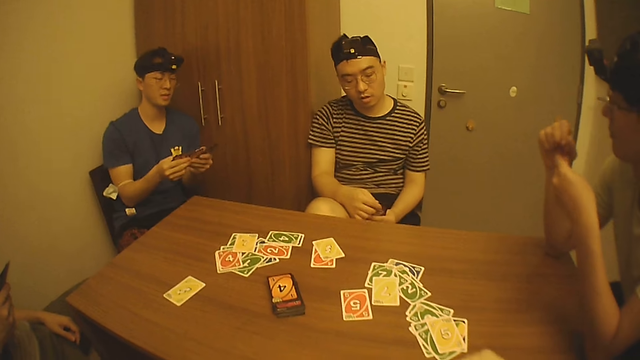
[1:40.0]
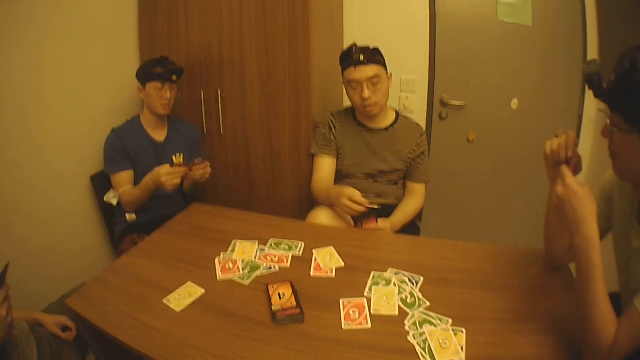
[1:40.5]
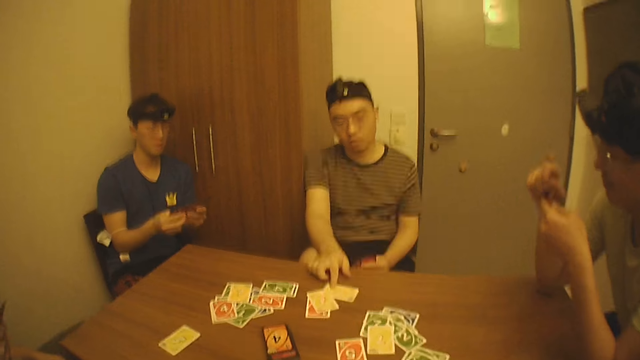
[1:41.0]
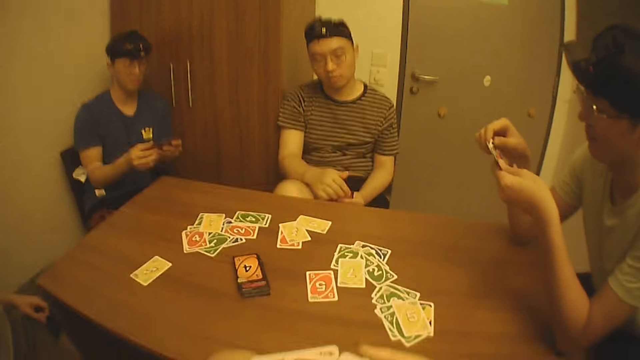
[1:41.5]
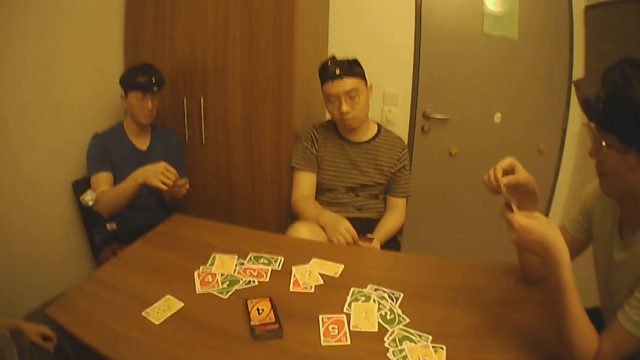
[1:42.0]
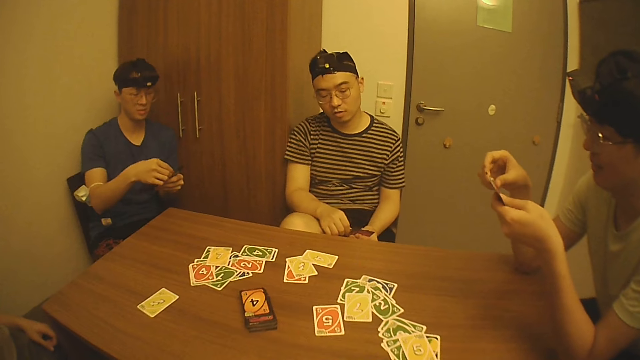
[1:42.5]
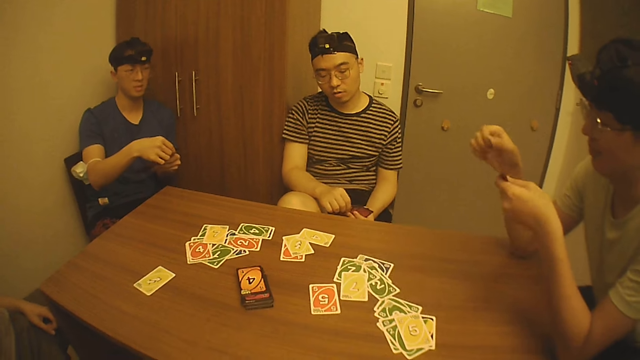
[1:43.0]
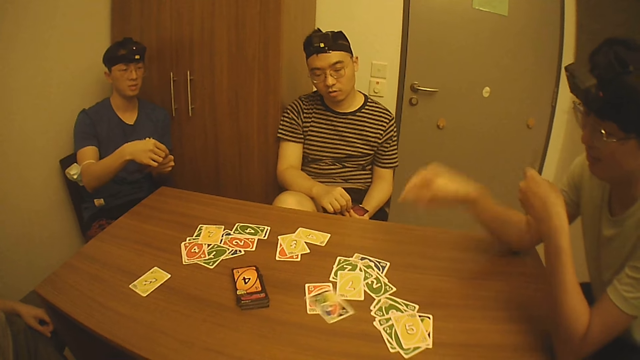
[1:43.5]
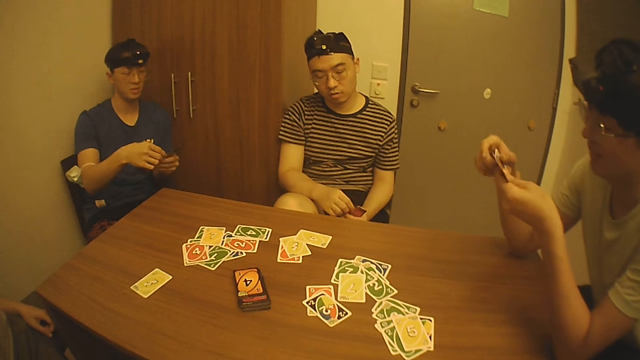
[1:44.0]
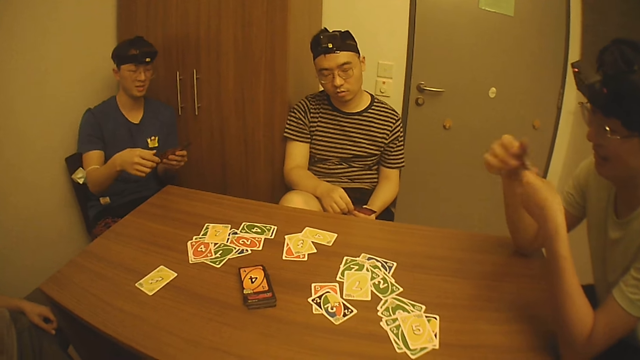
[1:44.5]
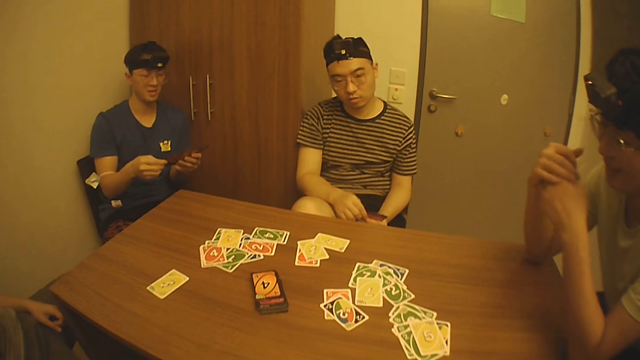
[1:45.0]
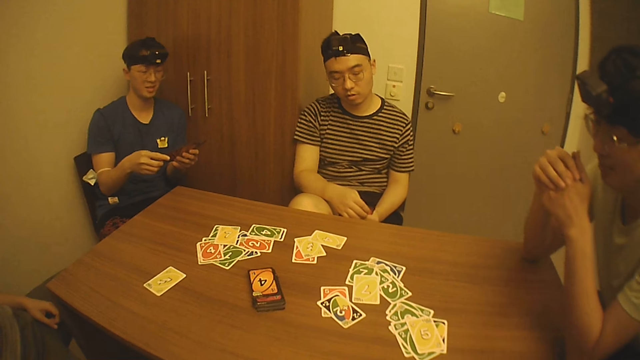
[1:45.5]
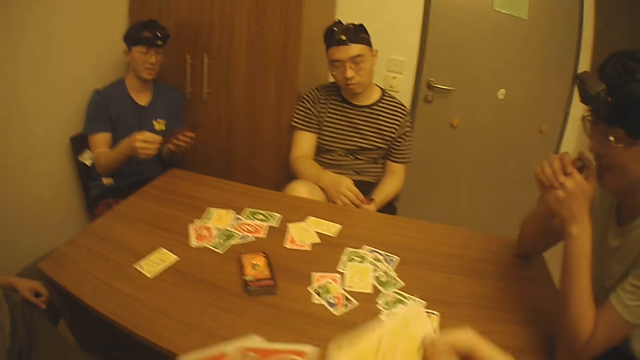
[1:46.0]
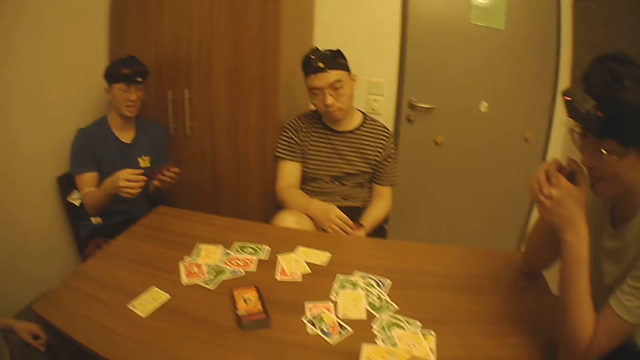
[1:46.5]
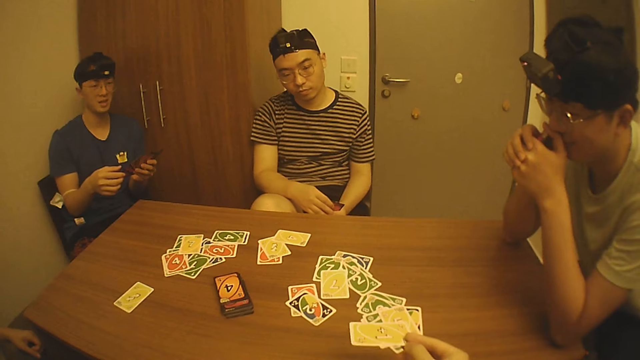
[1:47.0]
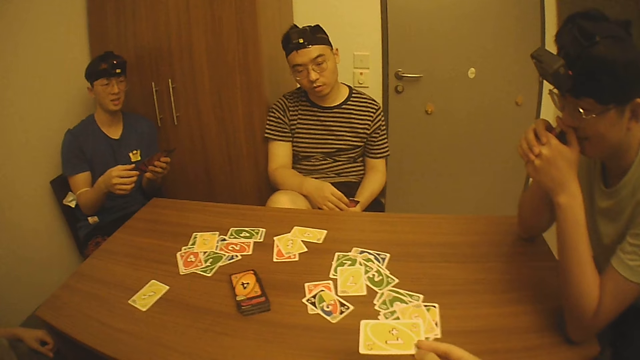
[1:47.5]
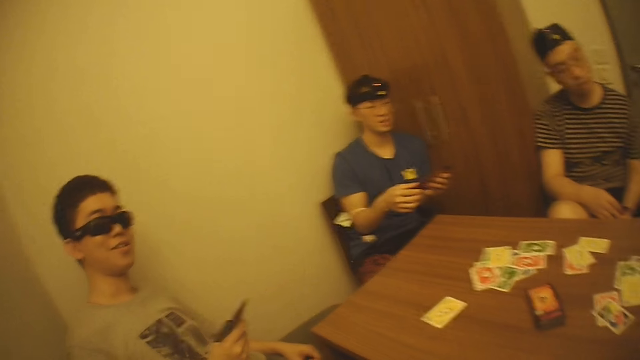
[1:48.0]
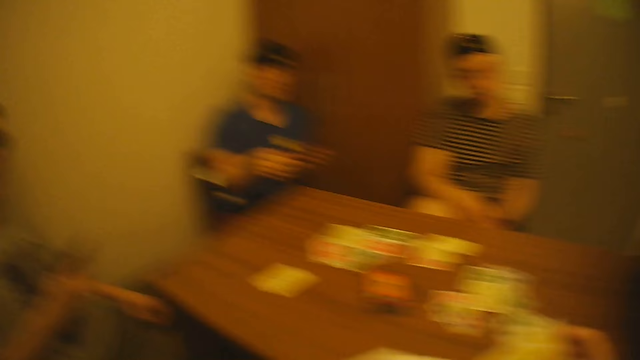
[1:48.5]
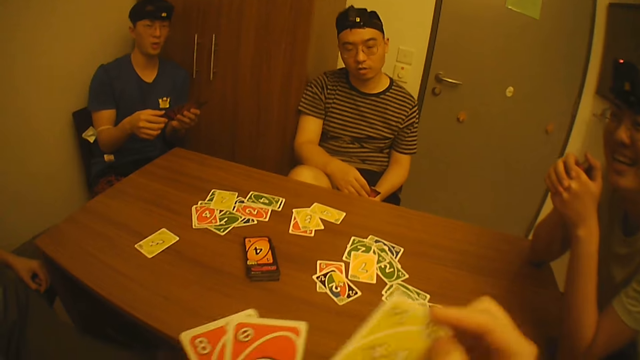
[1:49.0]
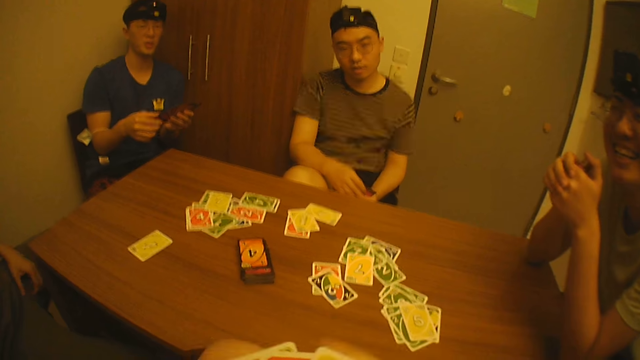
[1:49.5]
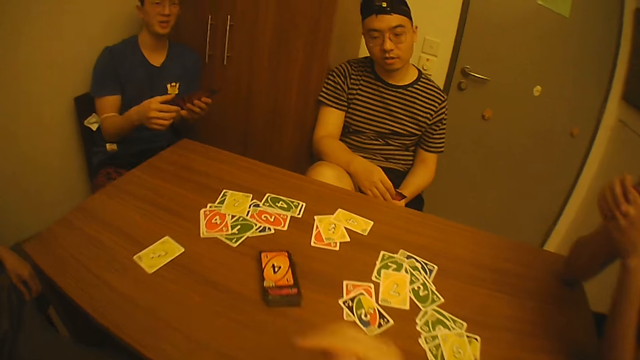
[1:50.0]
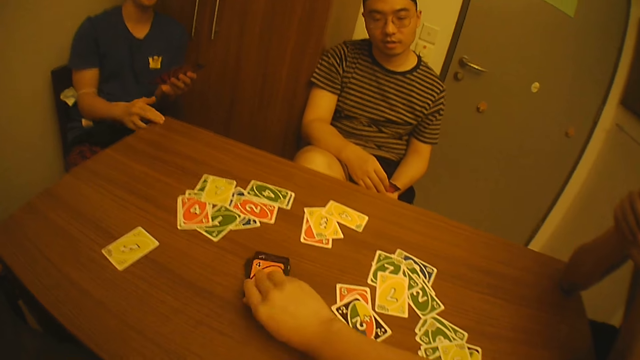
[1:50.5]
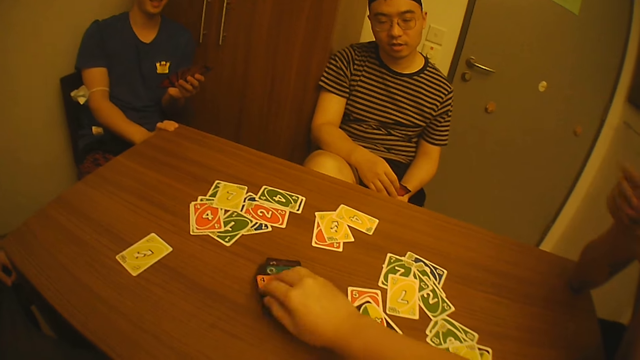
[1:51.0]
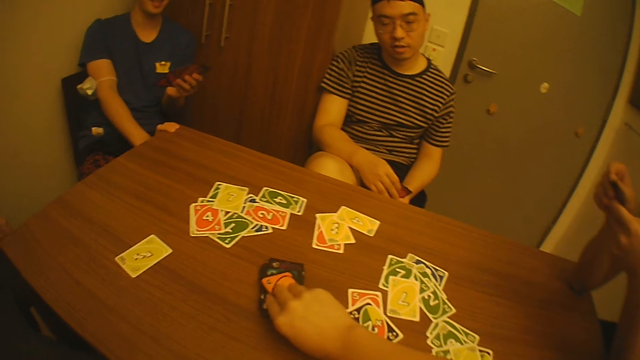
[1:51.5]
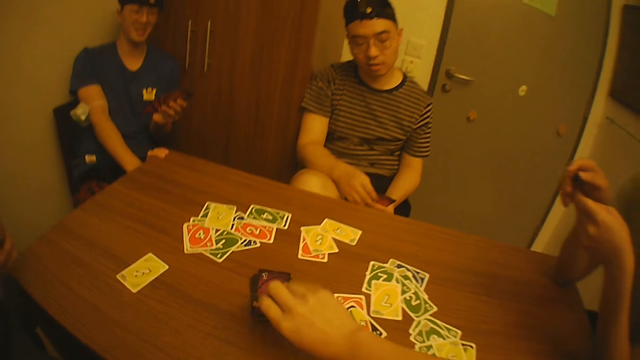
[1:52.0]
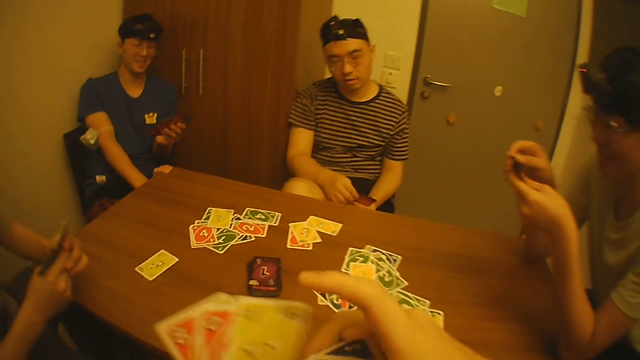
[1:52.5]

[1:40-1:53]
A man arranges the cards in his hands. Another man drops a card on the table with his right hand. A third man shuffles the play cards. The second man arranges the cards in his hands. The third man throws a card on the table with his right hand, interacts with the first man, the second man, a fourth man and the camera wearer, and looks at the play cards. The camera wearer removes a card from the cards in his left hand with his right hand. He interacts with the first man, the second man, the third man and the fourth man. He puts the play card on the table. He looks at the fourth man. He places the card in his right hand amongst the cards in his left hand. He shuffles the play card. He picks up two cards from the pack of cards on the table with his right hand.

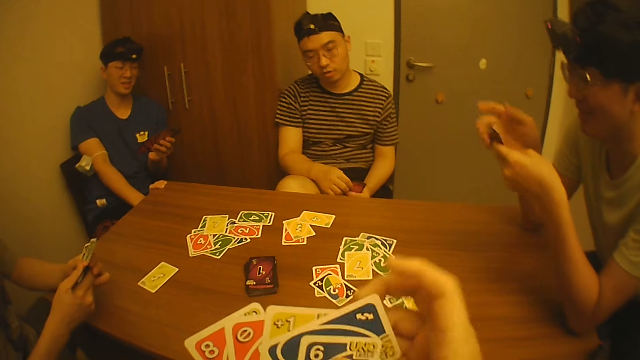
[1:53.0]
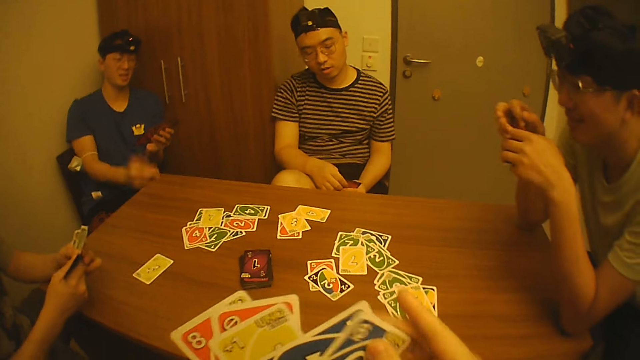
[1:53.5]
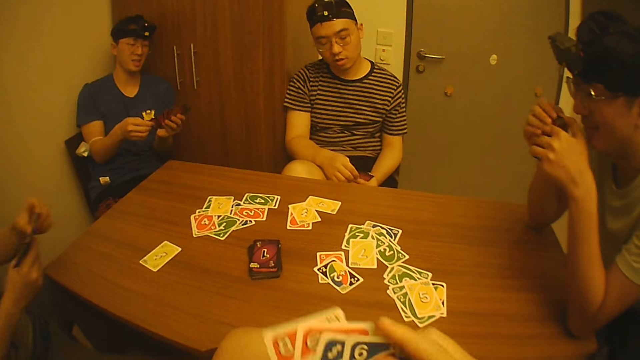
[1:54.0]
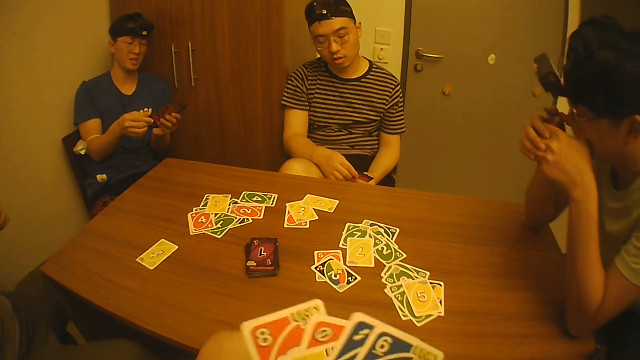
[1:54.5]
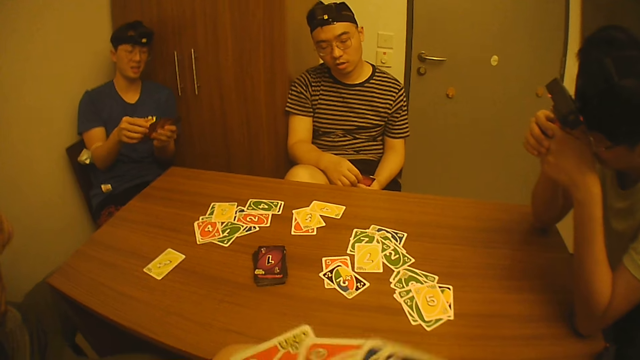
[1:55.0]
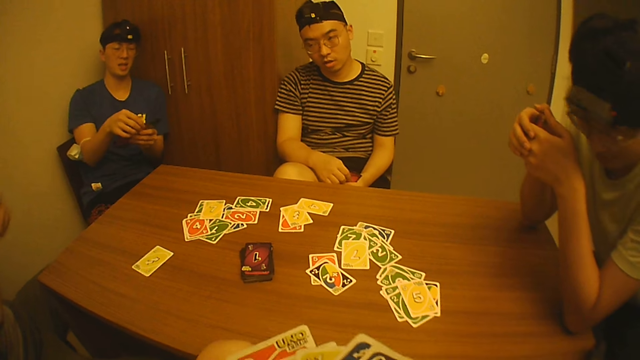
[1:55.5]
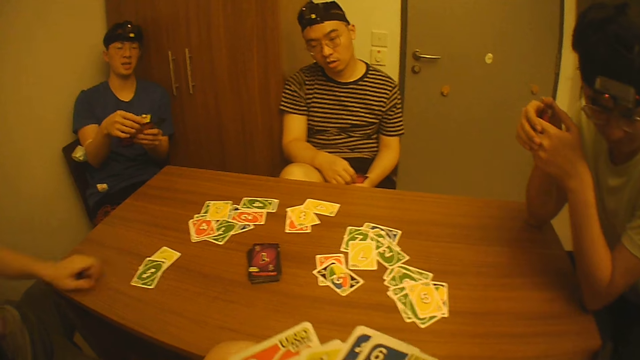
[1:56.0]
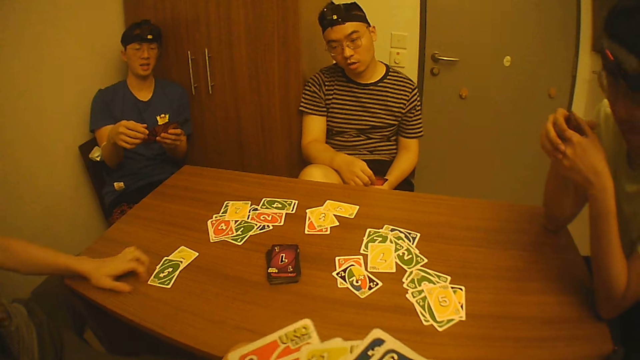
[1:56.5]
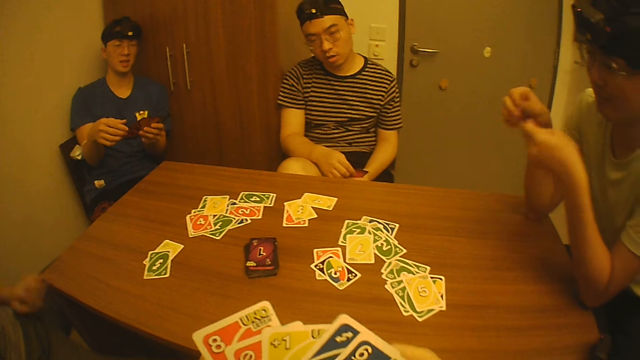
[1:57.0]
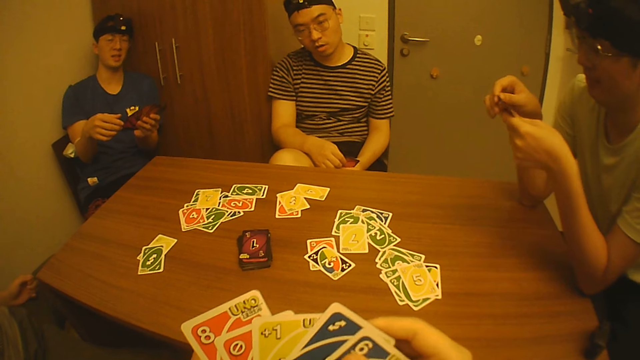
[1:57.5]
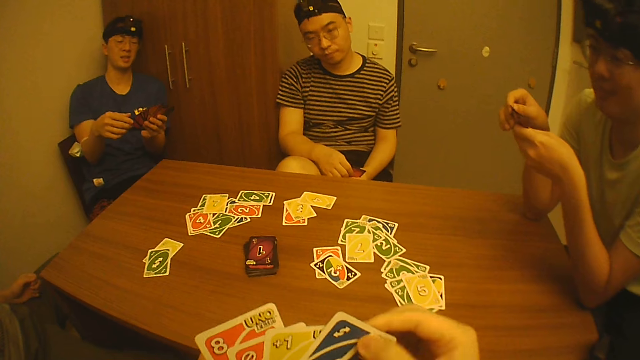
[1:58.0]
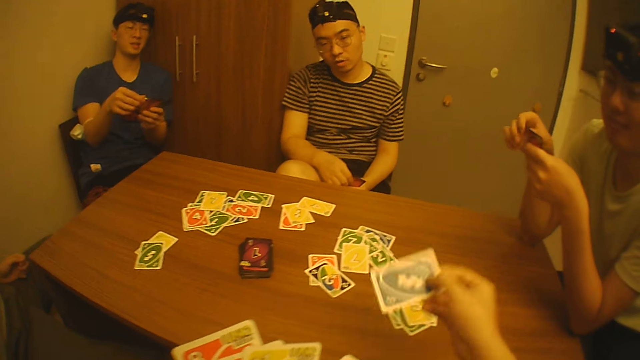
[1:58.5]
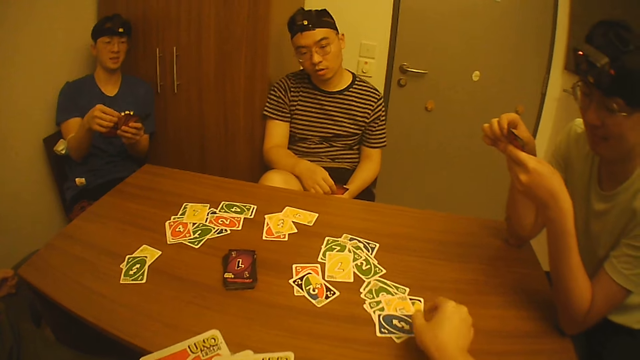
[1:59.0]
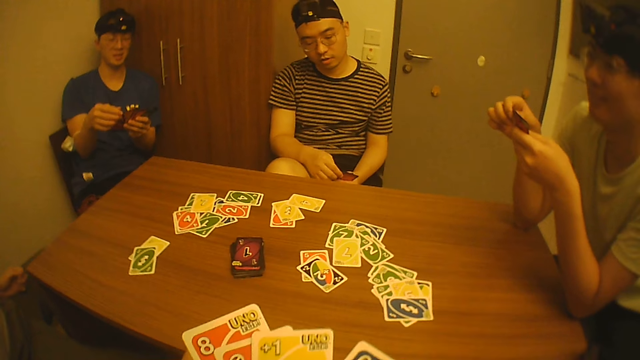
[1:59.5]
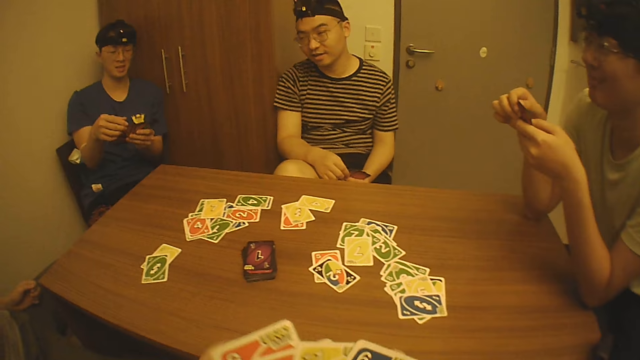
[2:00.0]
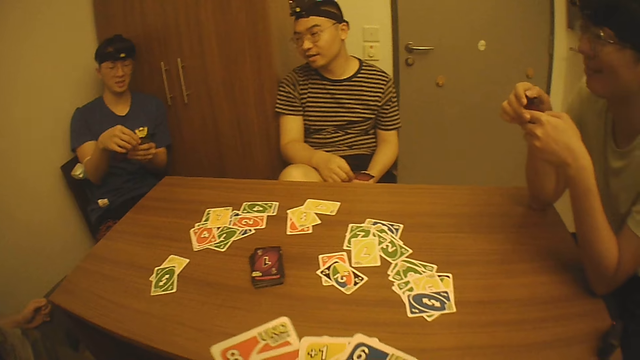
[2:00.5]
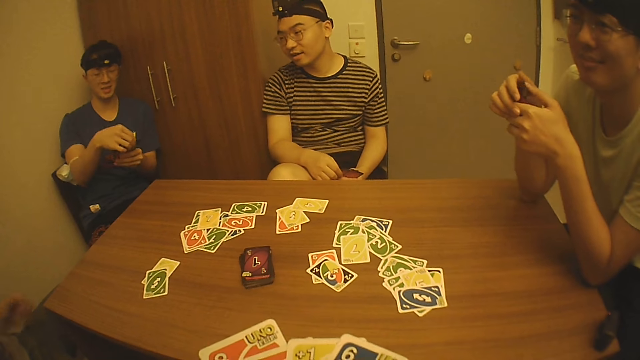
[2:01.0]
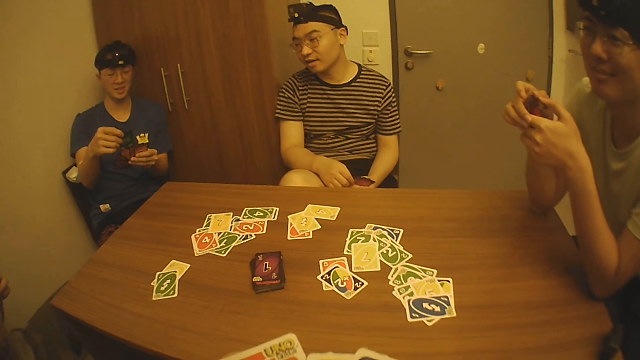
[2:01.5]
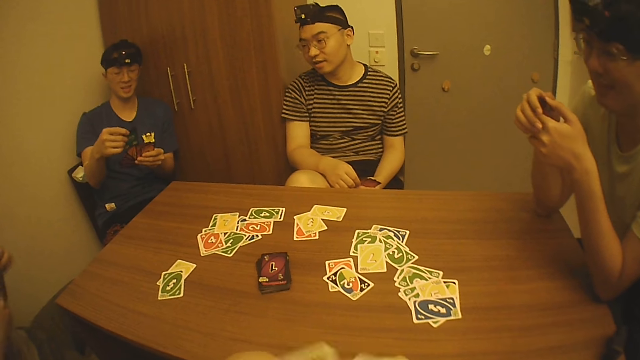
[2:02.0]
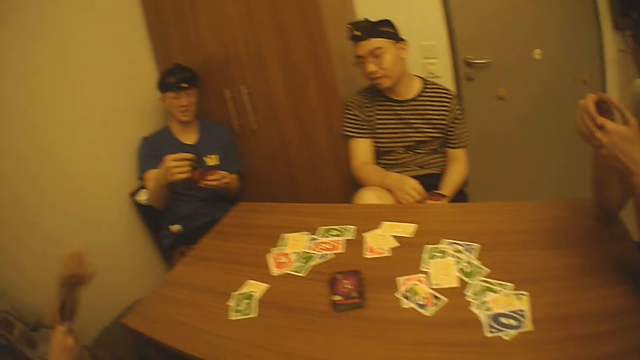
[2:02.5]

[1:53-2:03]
A man looks at the play cards on the table. The camera wearer arranges the cards in his hands. Another man drops a card on the table with his left hand. The camera wearer shuffles the play cards. The other man moves two cards on the table with his left hand. The first man arranges the cards in his hands. The camera wearer takes the play card. He drops a card on the table with his right hand. He shuffles the play cards.
